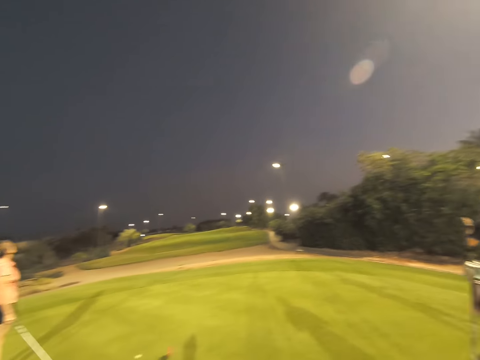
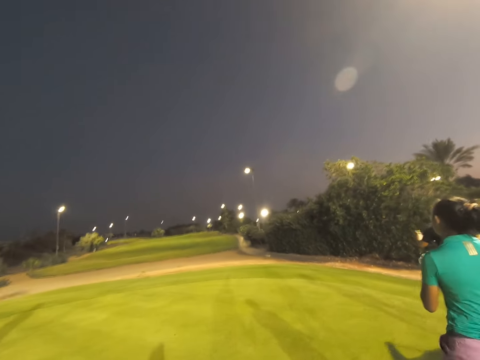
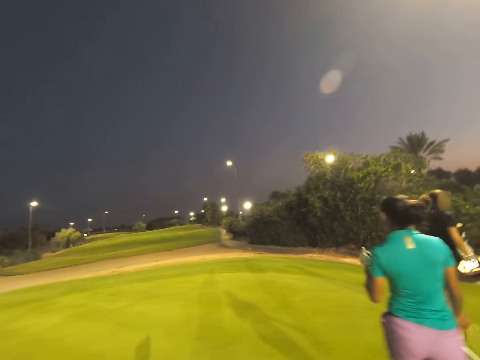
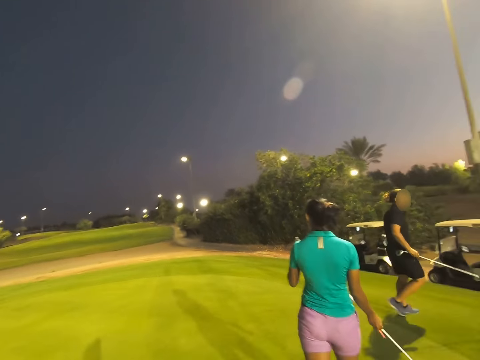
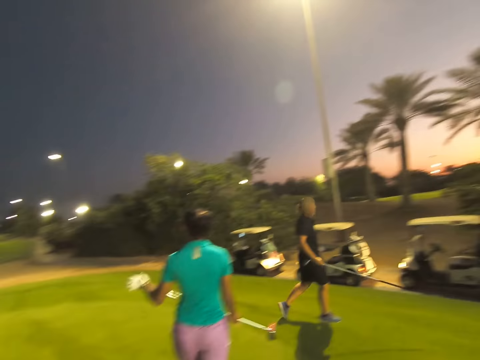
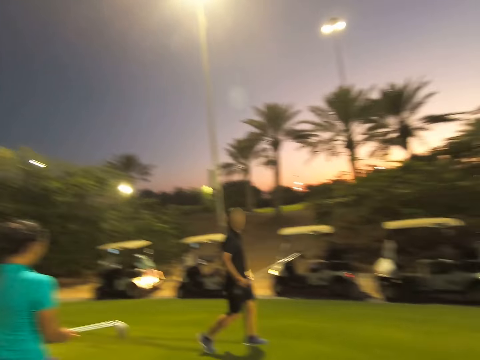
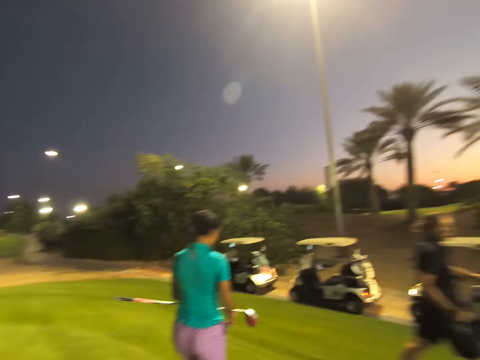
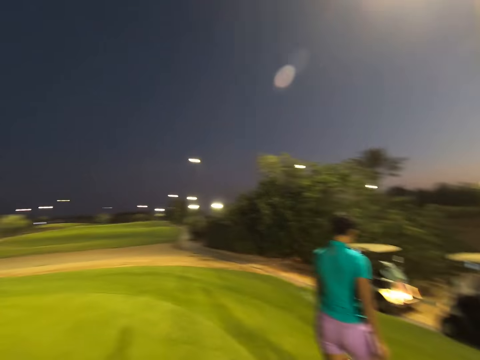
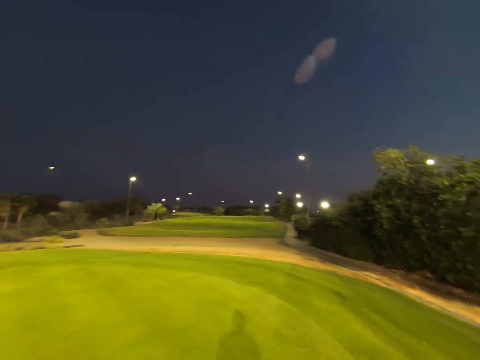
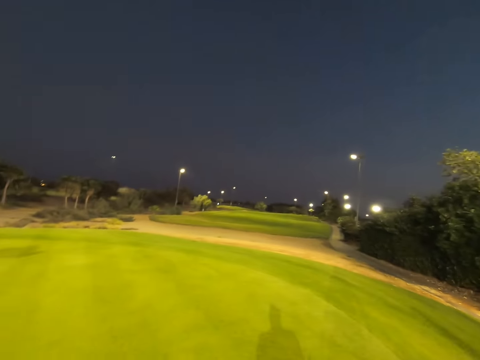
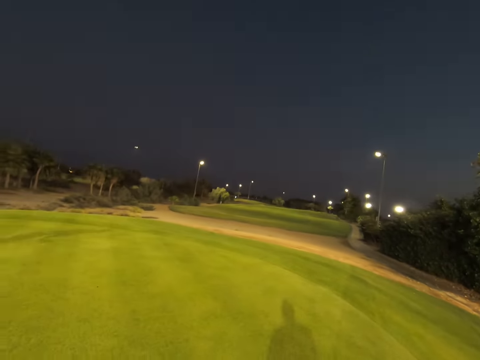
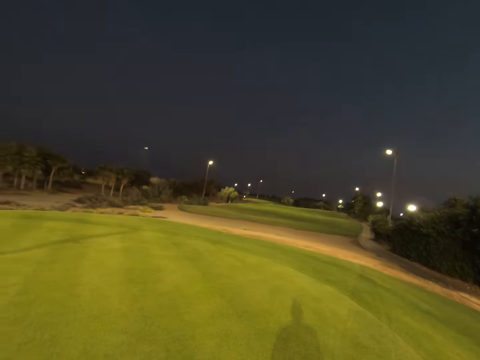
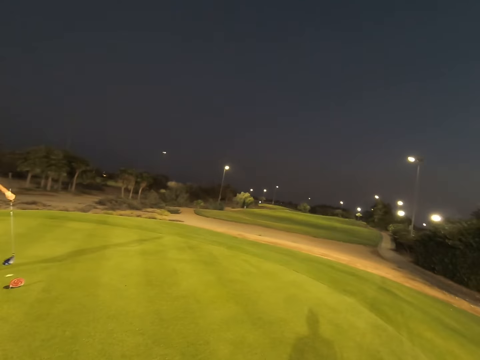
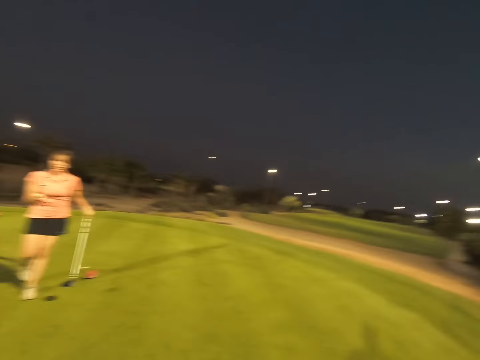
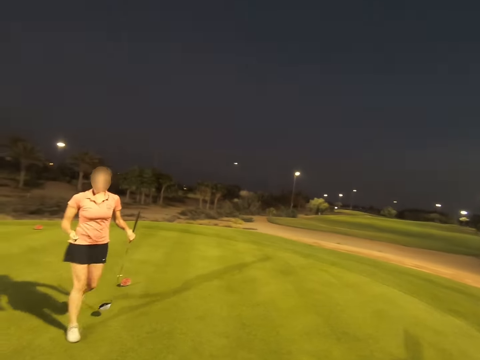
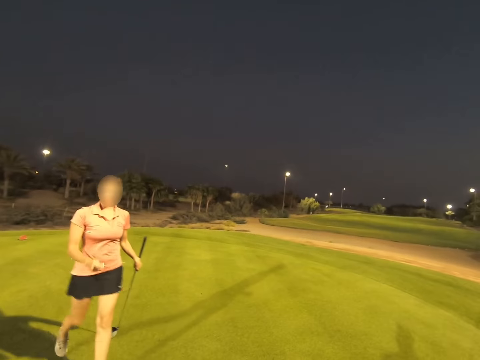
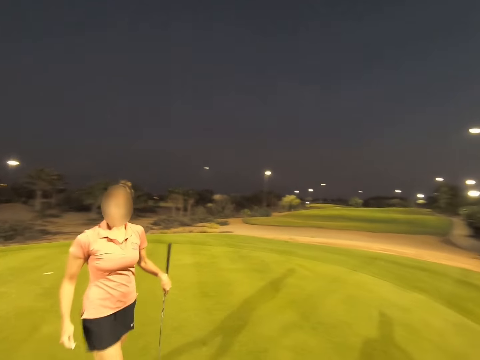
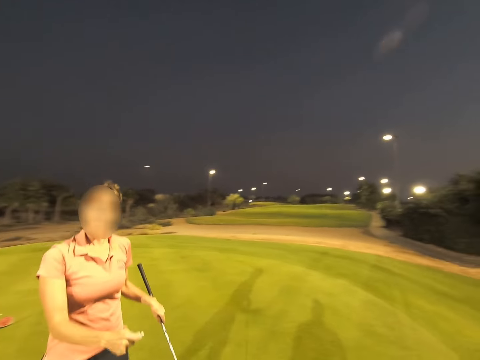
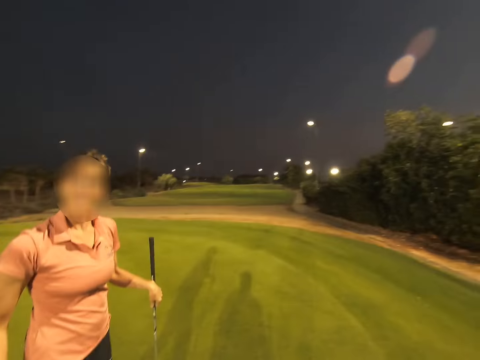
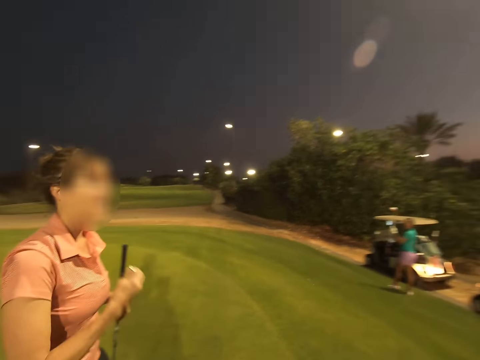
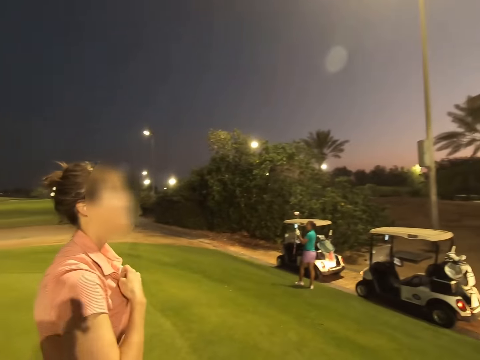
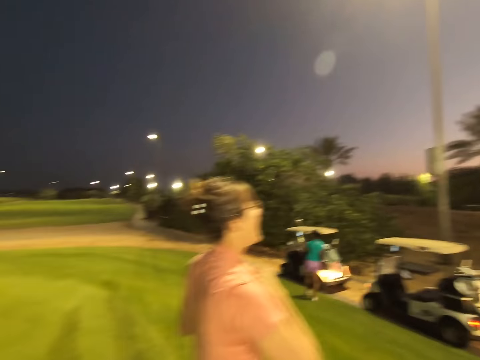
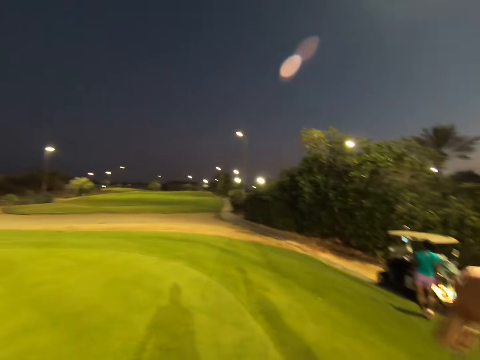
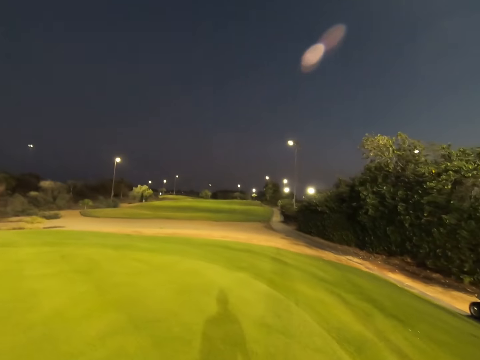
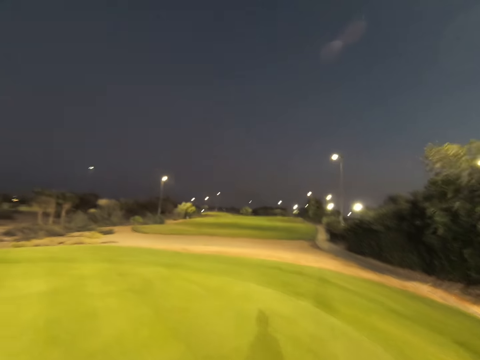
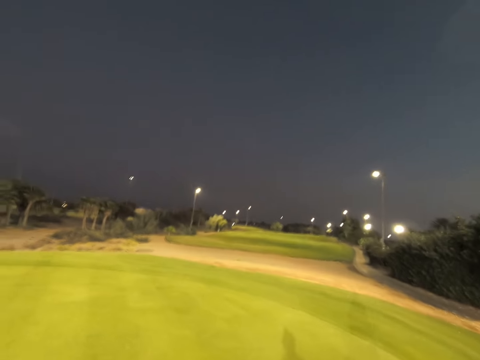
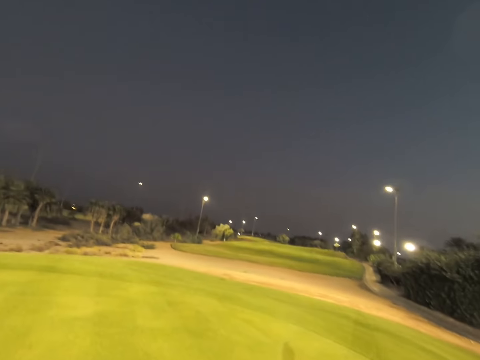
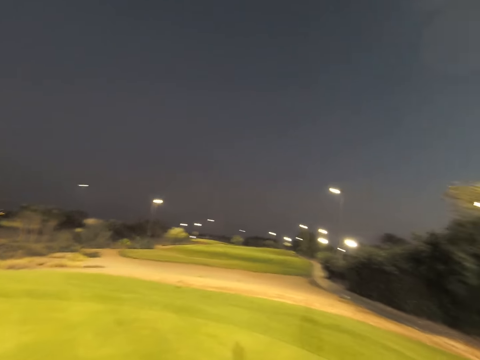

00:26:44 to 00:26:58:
A woman walks towards the cars. Another woman walks with the stick in her left hand. The other woman adjusts her t-shirt.

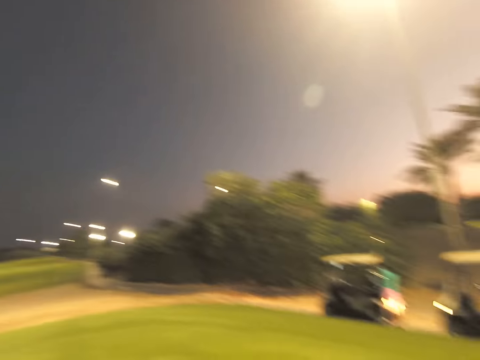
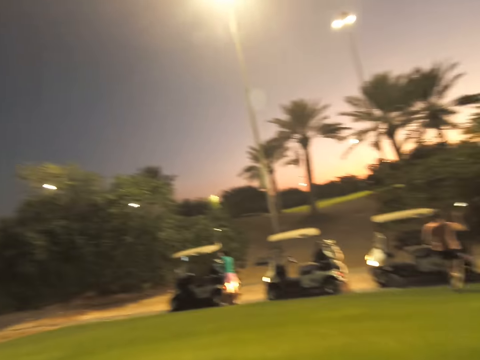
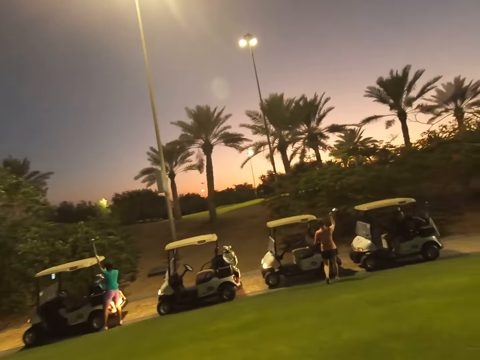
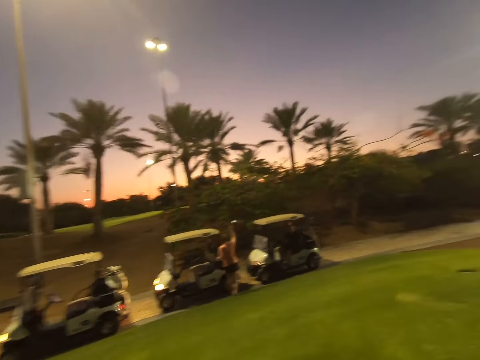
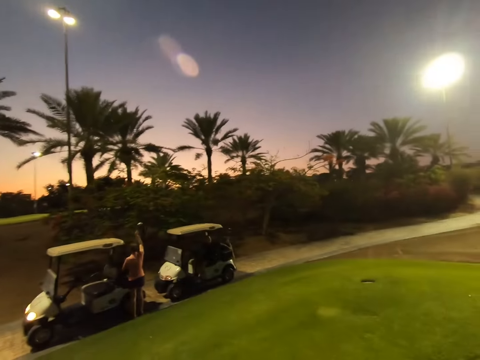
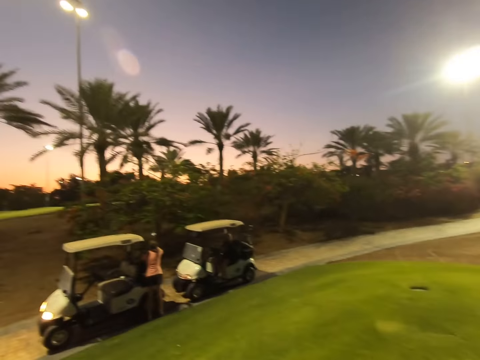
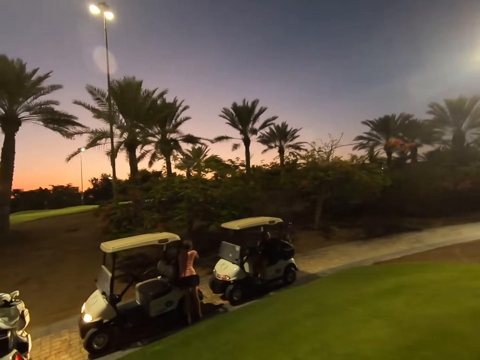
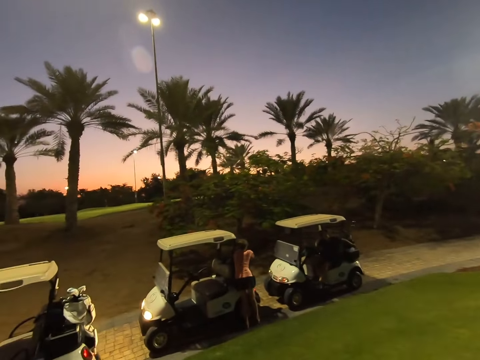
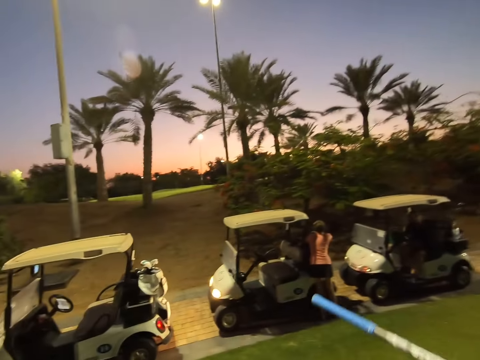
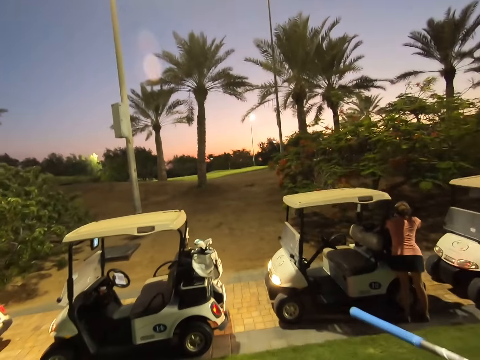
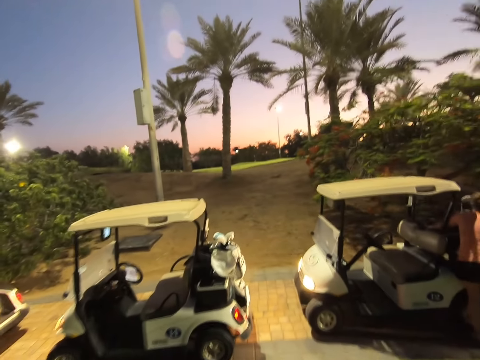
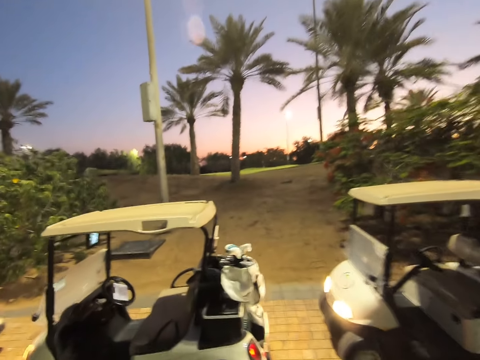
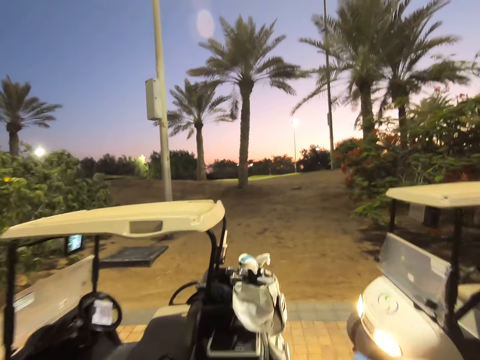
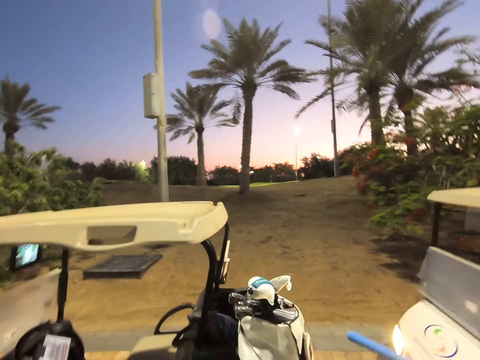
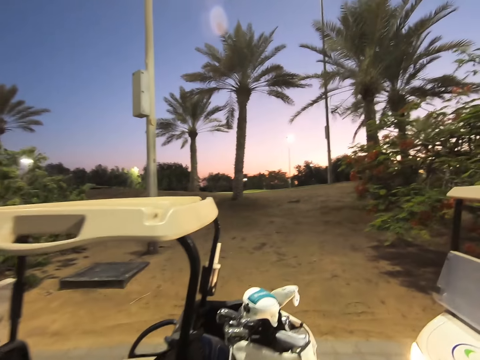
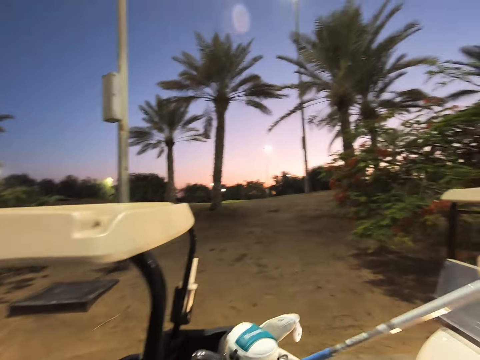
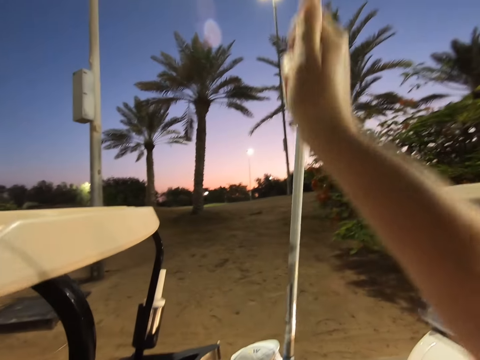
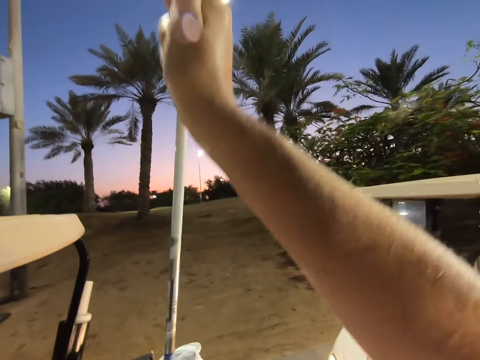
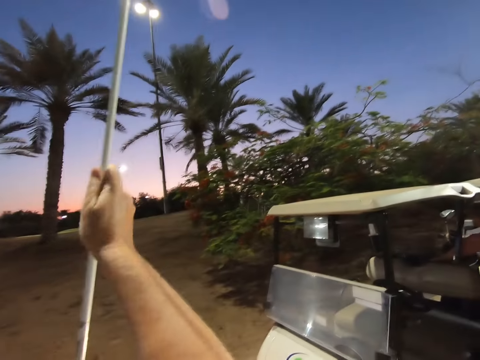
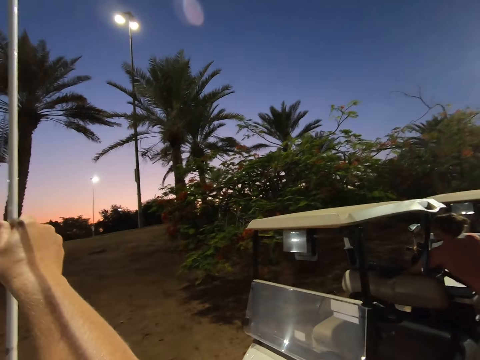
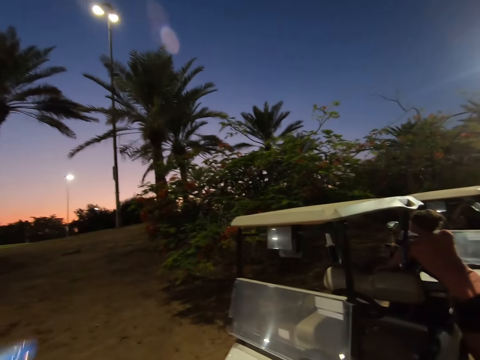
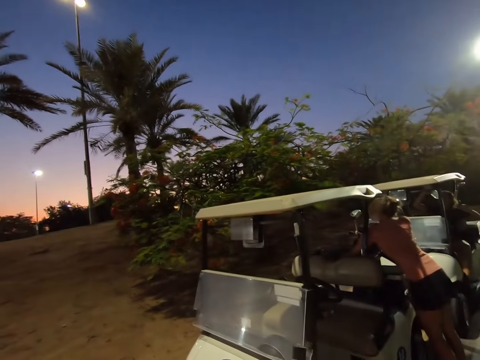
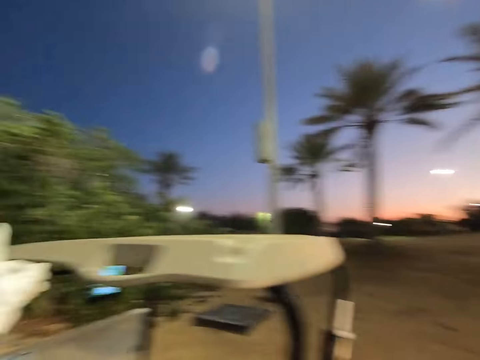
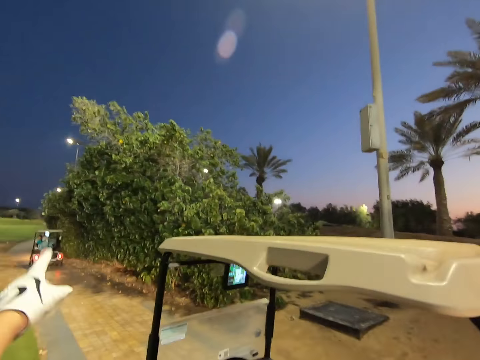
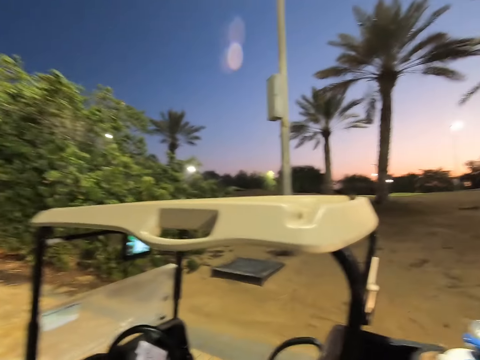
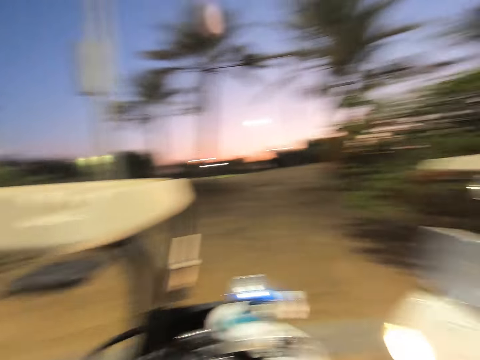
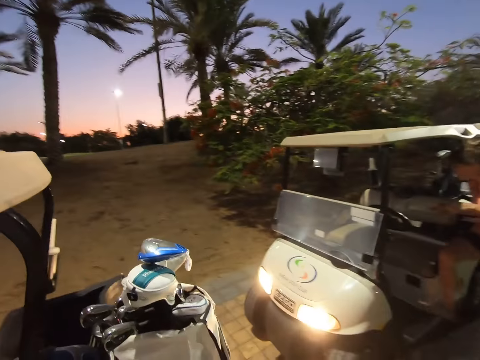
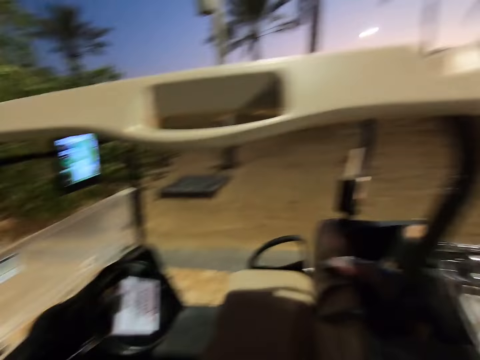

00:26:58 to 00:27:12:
A woman places the stick at the back of the car. The camera wearer walks towards the car. They put the golf stick back in the golf cart.
